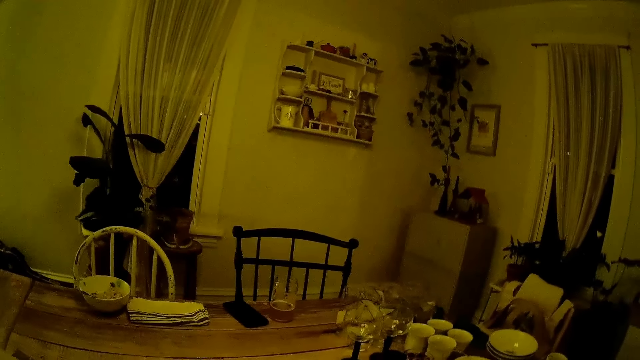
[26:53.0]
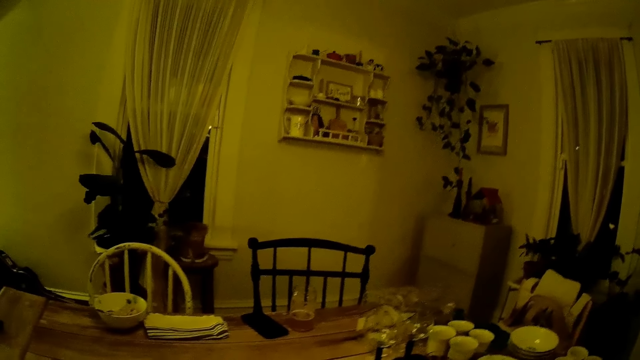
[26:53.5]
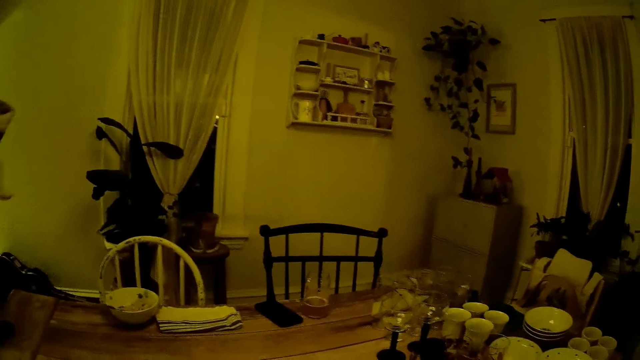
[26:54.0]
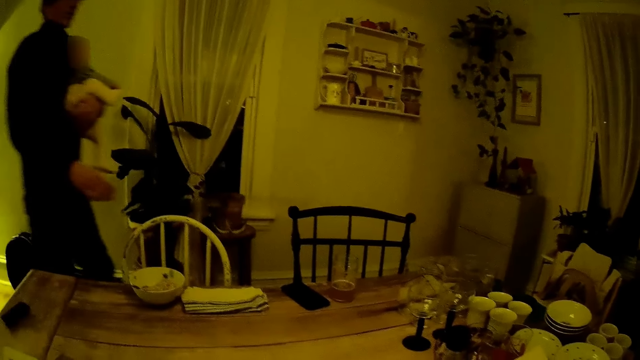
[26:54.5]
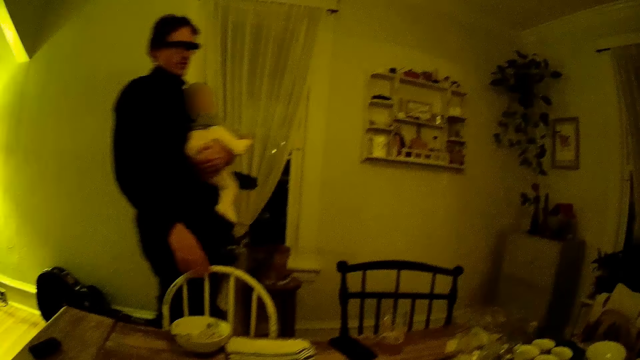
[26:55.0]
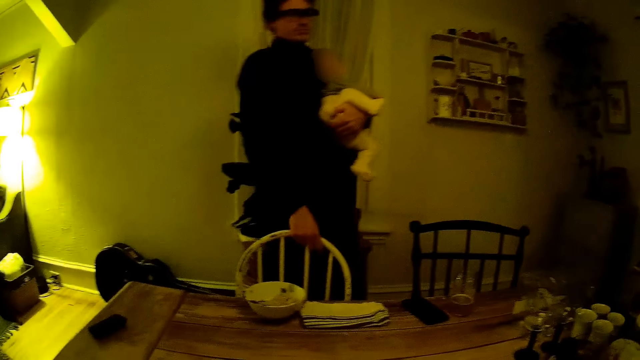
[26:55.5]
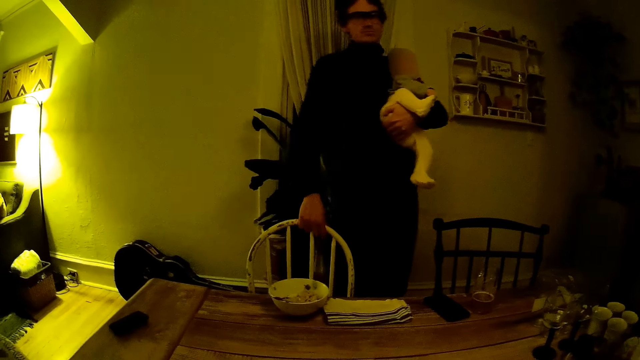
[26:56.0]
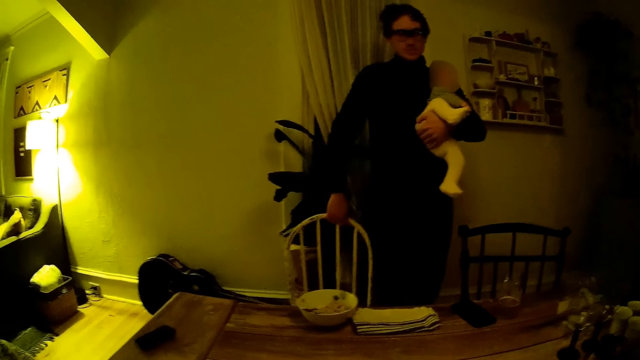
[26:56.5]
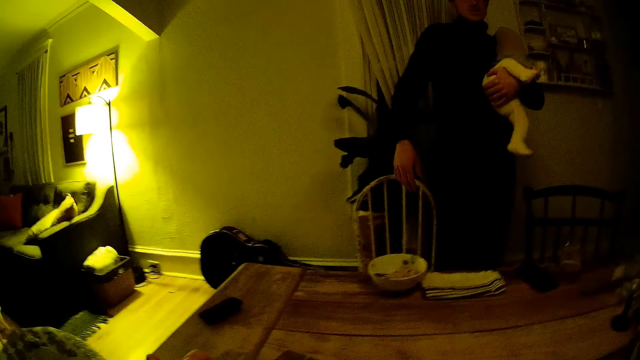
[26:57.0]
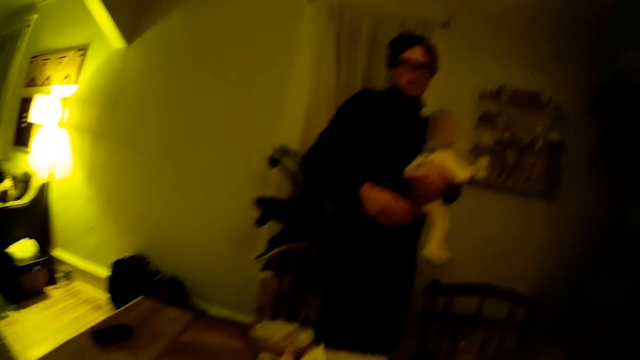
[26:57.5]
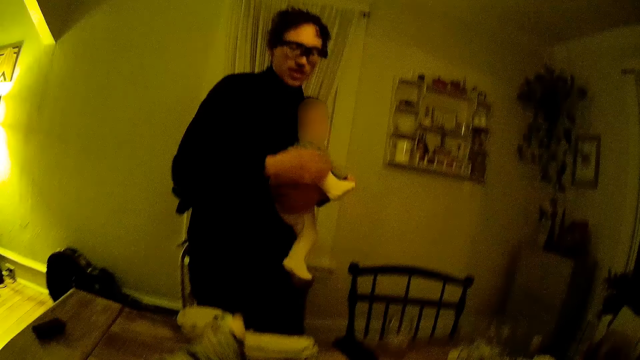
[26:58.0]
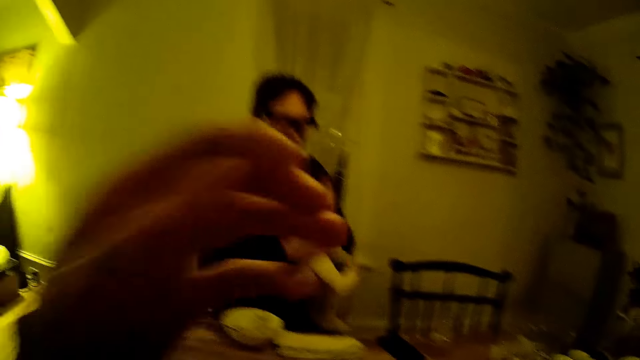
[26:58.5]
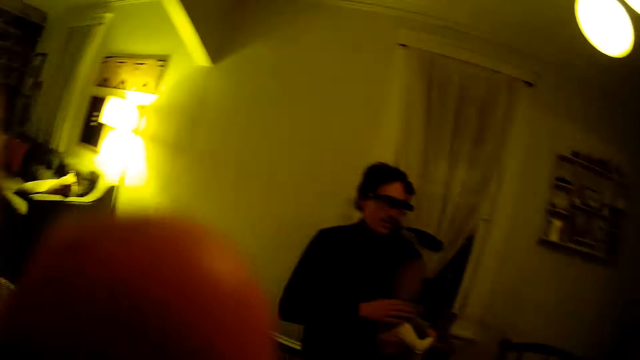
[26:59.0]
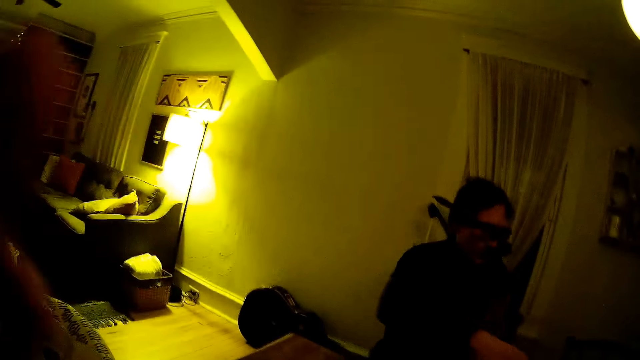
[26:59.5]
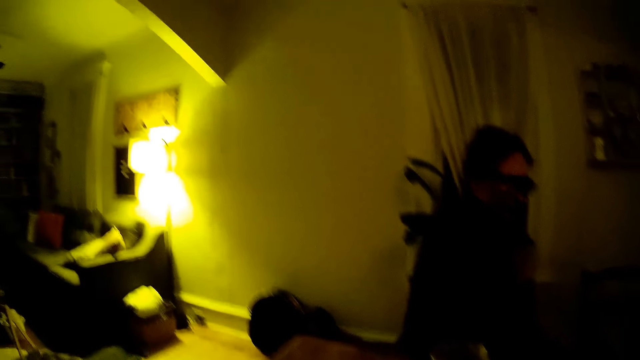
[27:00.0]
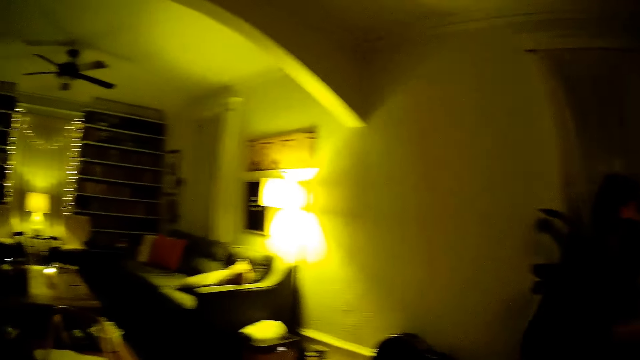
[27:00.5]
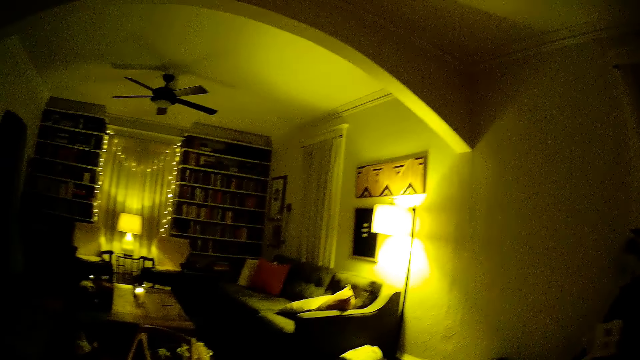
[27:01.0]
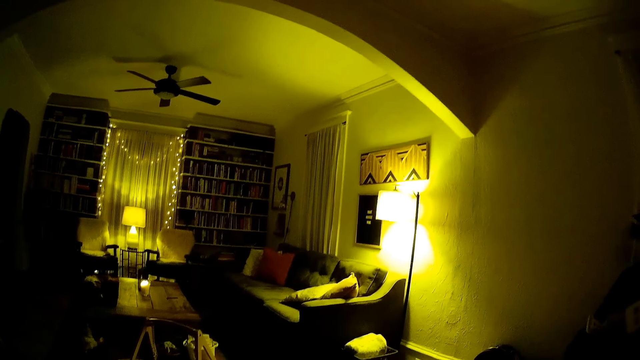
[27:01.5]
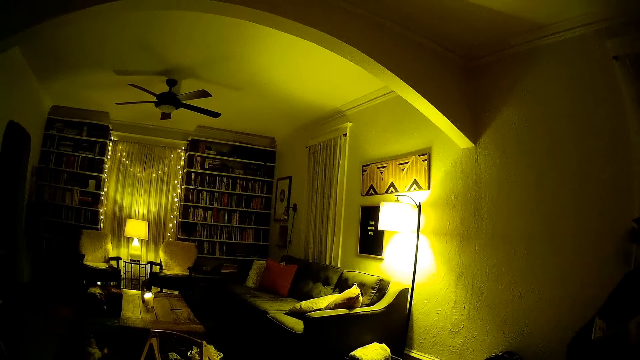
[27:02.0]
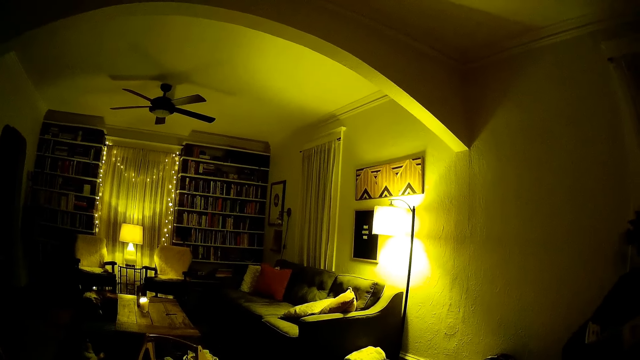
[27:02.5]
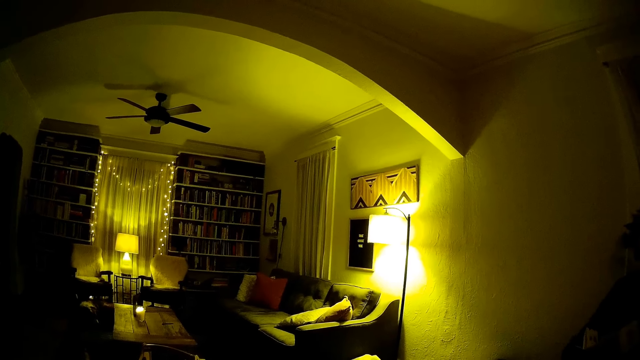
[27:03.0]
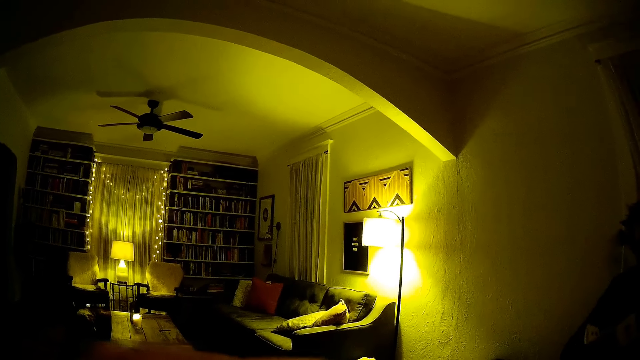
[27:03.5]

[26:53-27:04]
The man adjusts a chair with his right hand. The man pulls the chair and sits on the chair. The camera wearer adjusts the camera. They look around.

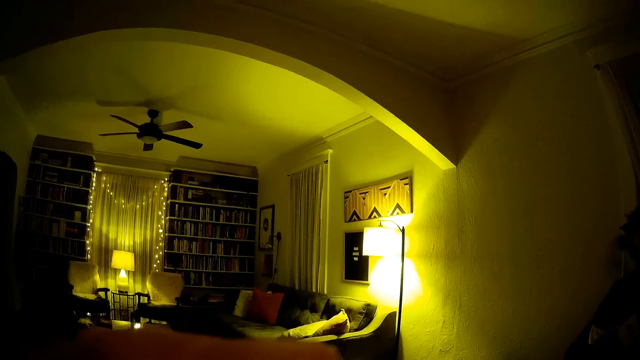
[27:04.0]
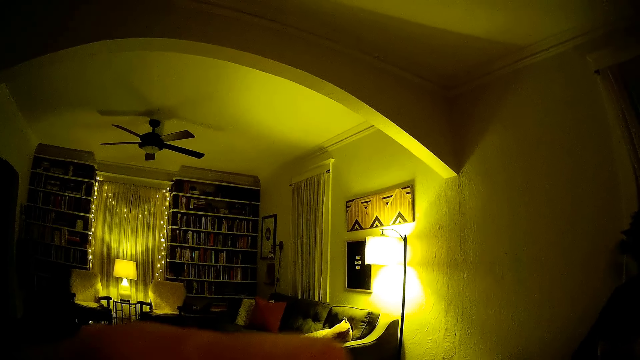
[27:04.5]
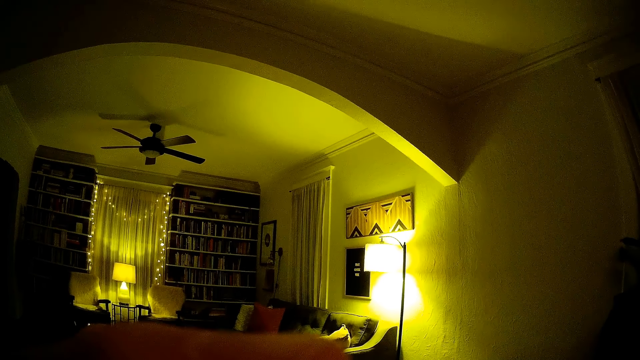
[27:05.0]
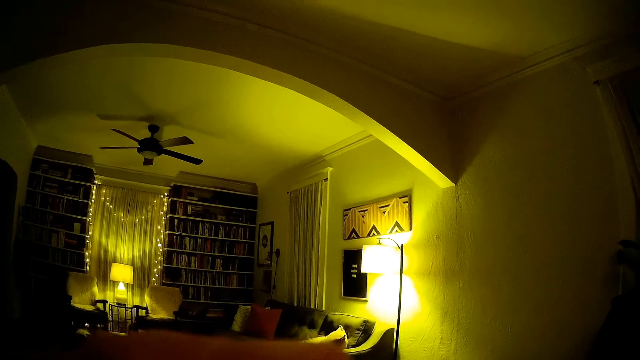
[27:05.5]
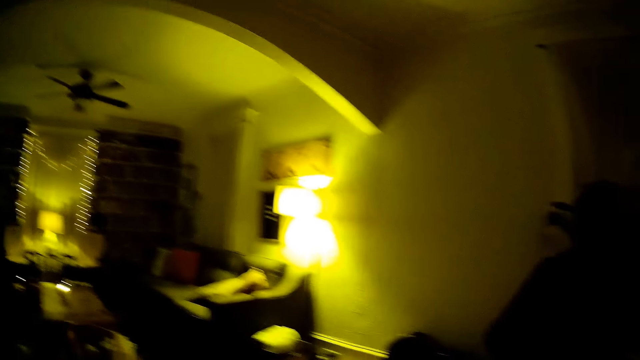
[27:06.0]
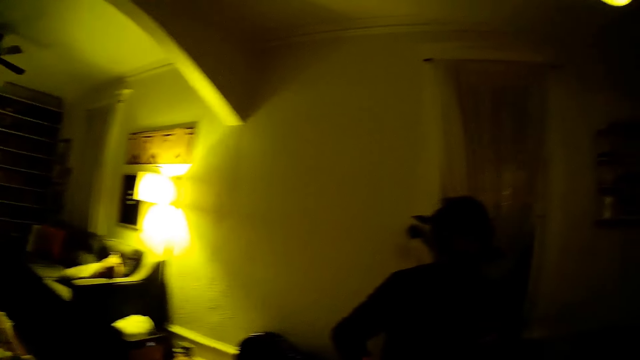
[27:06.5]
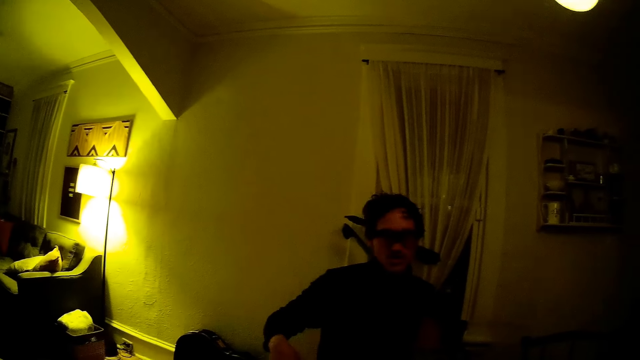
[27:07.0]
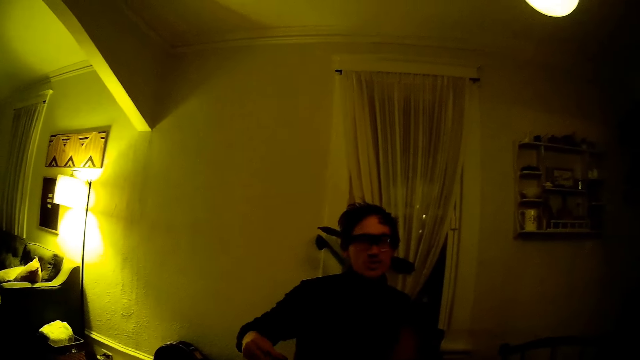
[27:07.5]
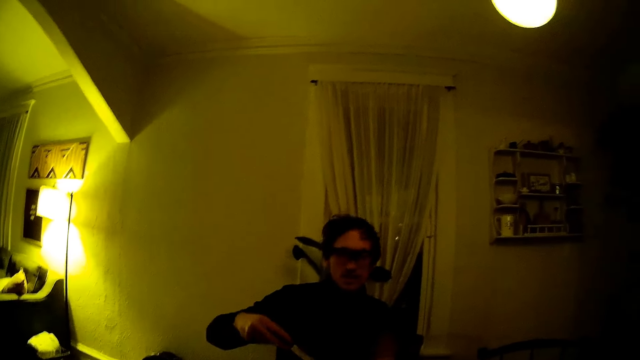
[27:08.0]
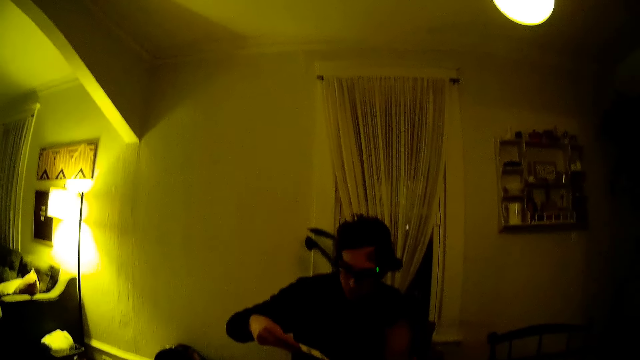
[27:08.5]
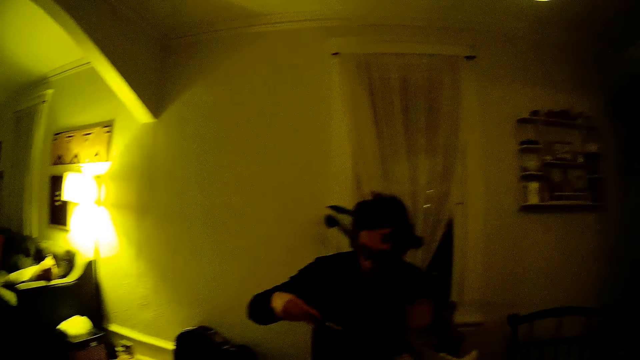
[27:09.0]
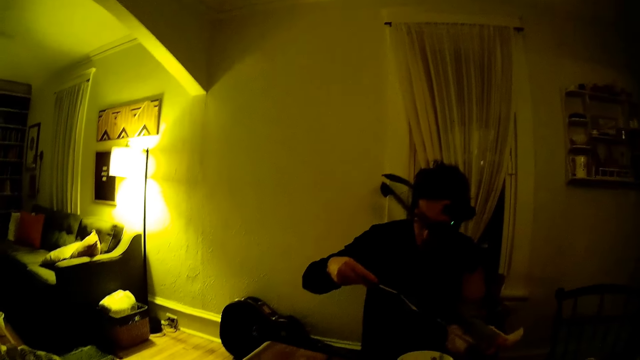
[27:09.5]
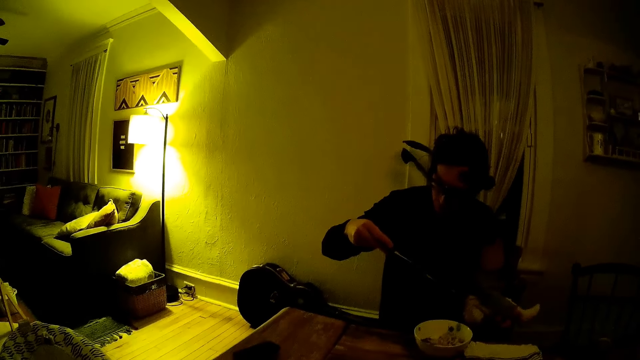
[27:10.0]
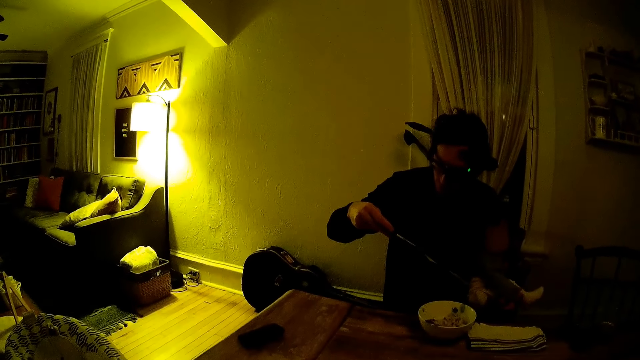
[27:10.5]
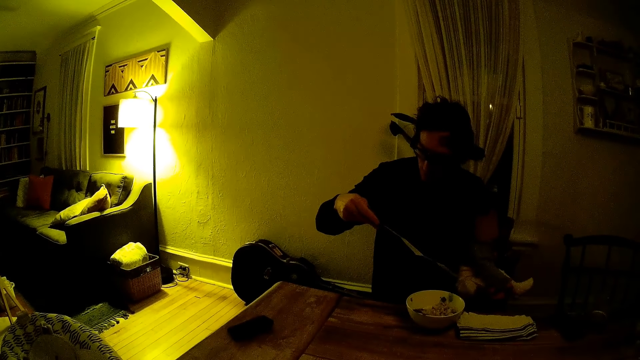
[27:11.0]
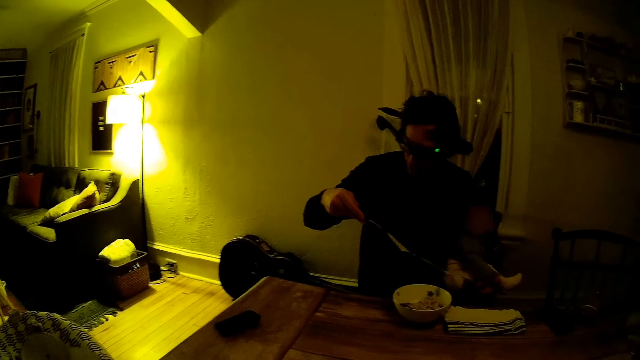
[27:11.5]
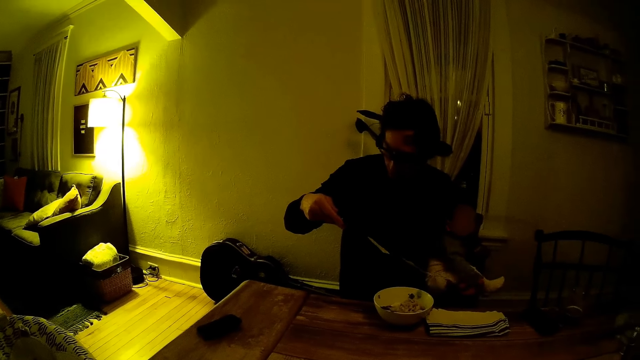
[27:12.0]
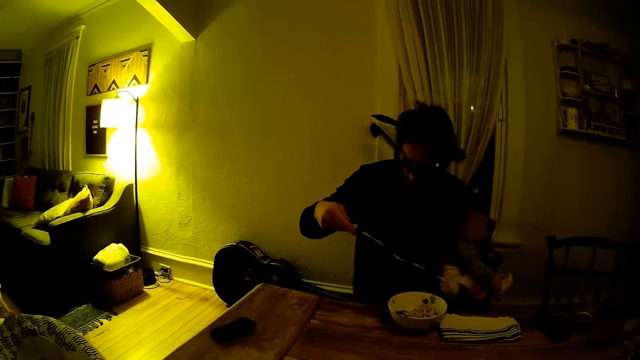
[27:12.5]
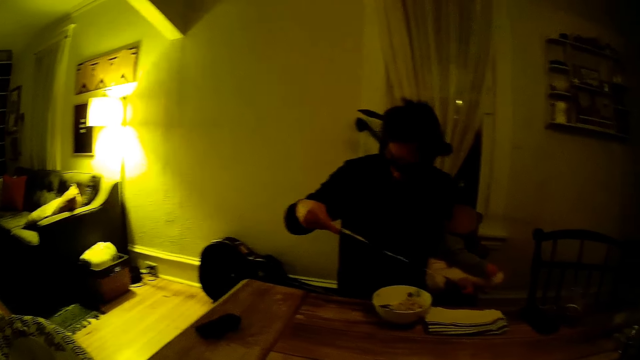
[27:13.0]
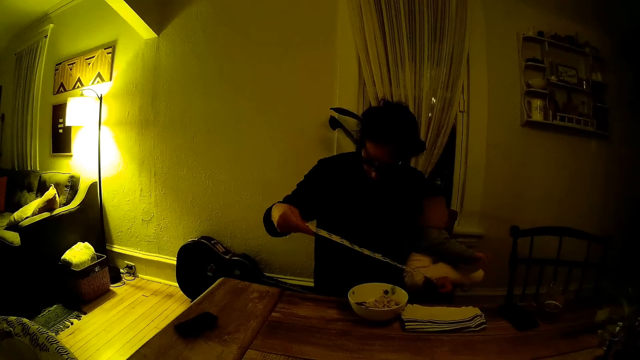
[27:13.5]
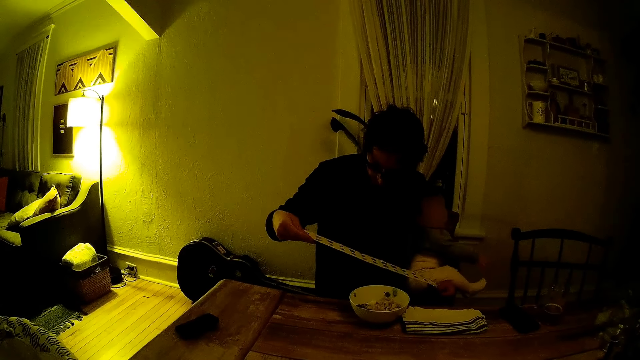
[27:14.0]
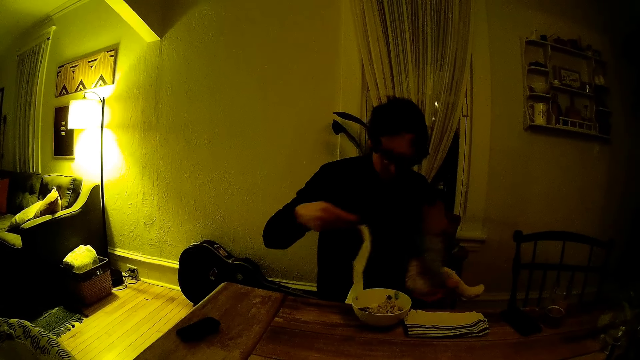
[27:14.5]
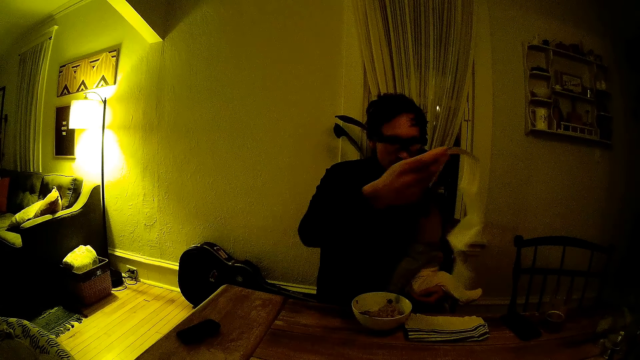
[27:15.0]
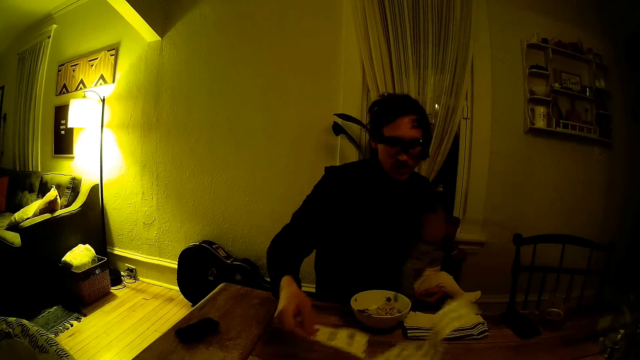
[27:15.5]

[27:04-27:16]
A man talks to the camera wearer. They look at the man. The man holds a paper with both his hands. The man looks at the paper. Another man places the slip or manual in his right hand on a table.
